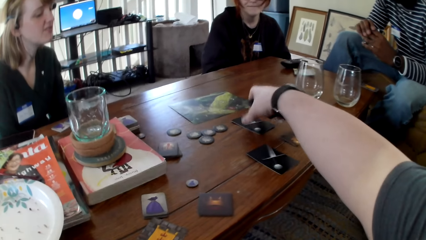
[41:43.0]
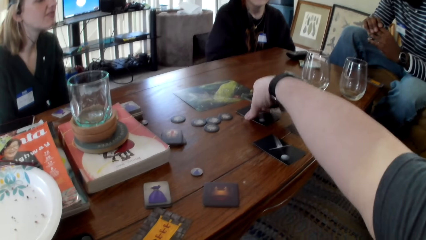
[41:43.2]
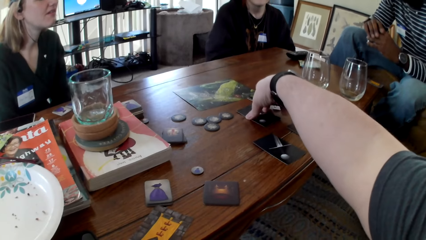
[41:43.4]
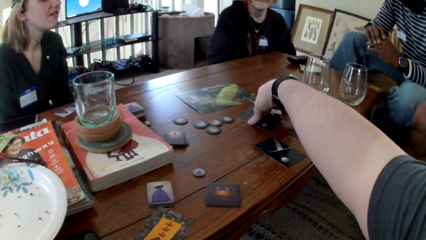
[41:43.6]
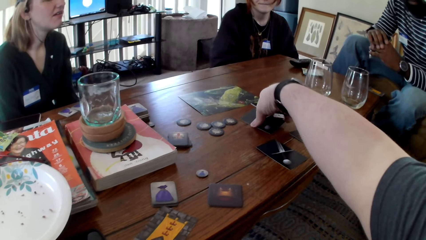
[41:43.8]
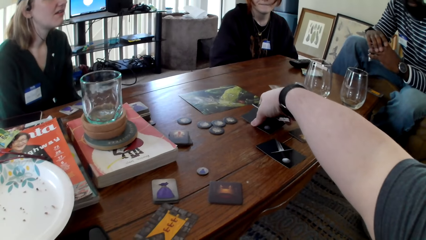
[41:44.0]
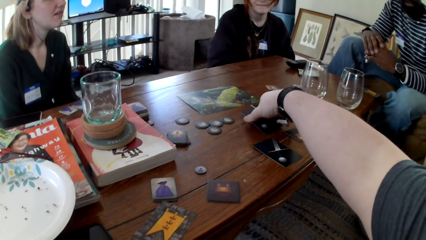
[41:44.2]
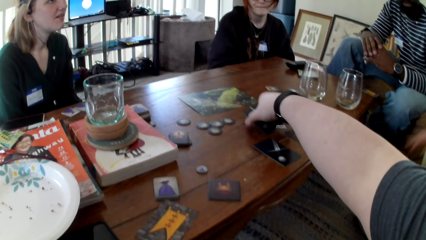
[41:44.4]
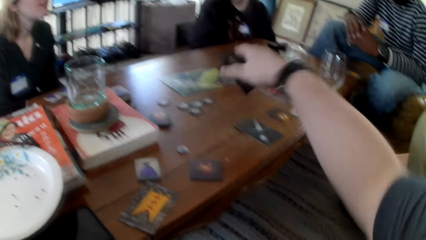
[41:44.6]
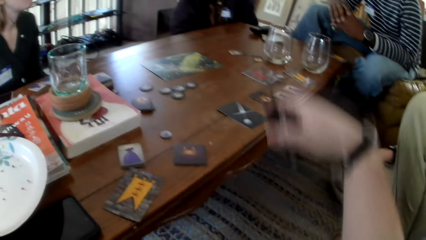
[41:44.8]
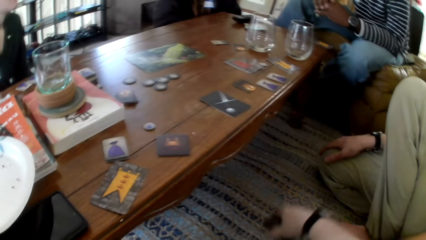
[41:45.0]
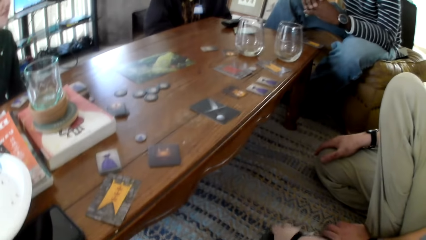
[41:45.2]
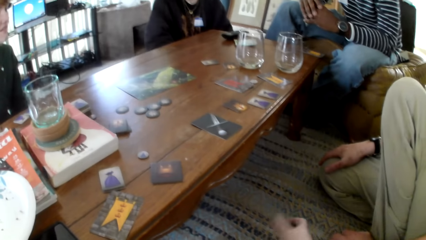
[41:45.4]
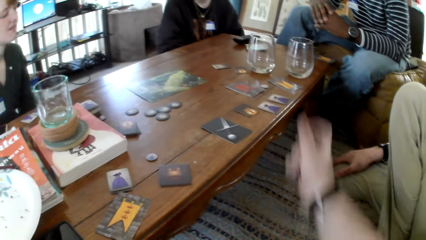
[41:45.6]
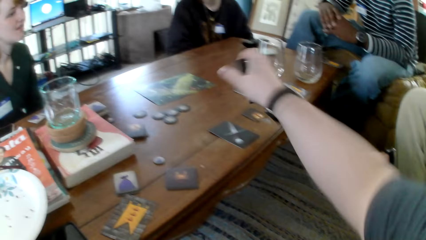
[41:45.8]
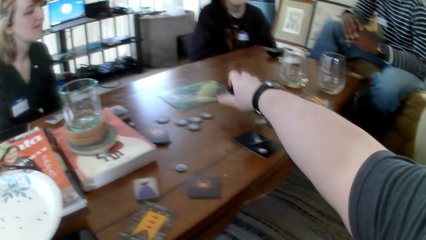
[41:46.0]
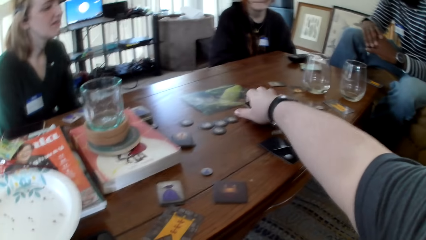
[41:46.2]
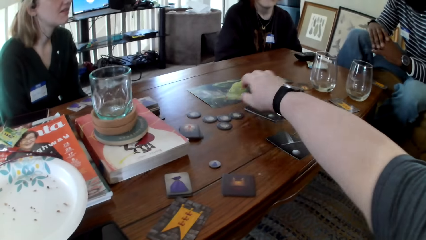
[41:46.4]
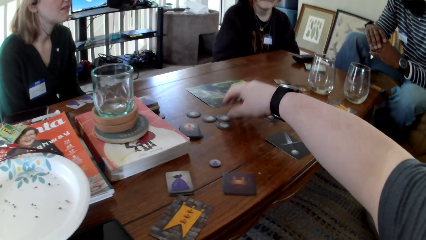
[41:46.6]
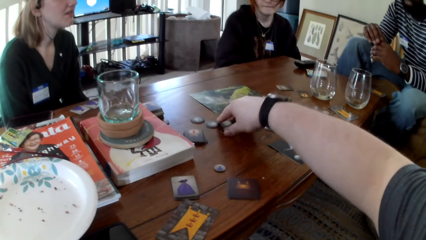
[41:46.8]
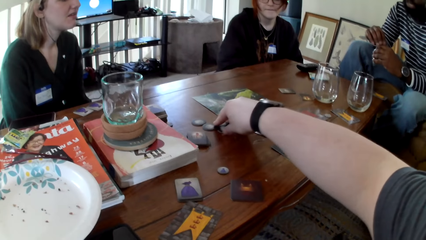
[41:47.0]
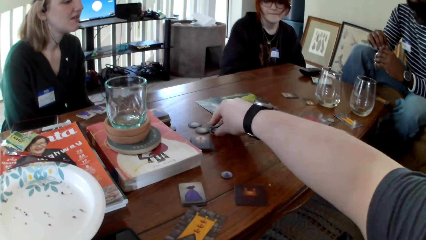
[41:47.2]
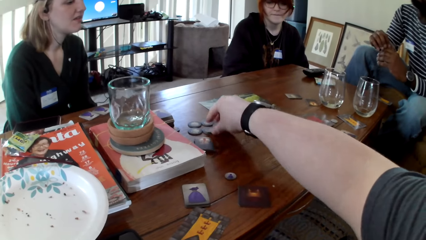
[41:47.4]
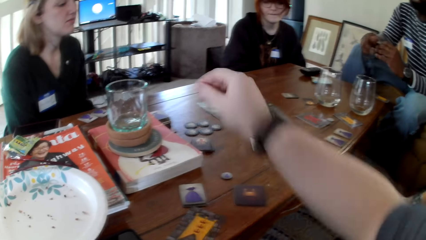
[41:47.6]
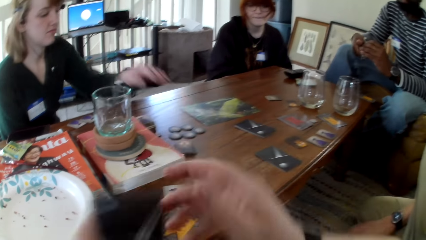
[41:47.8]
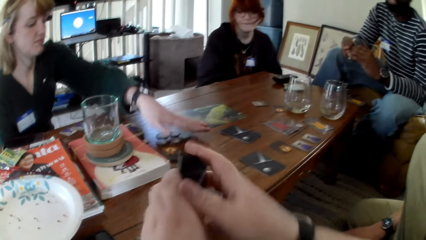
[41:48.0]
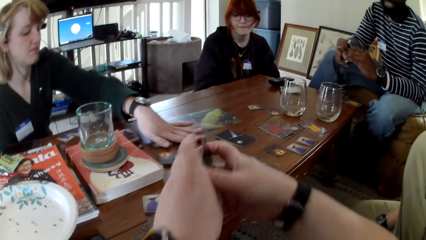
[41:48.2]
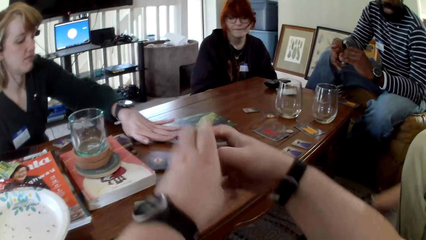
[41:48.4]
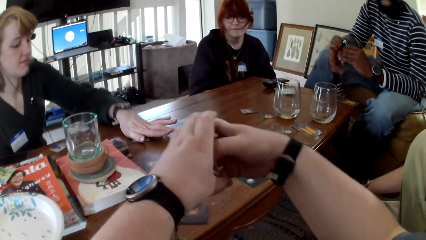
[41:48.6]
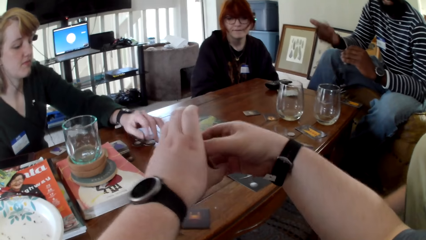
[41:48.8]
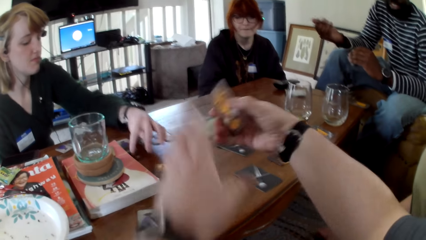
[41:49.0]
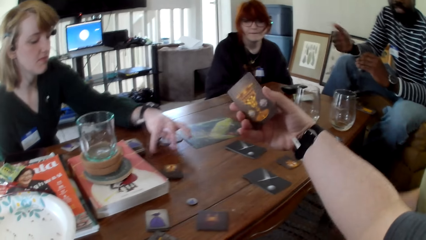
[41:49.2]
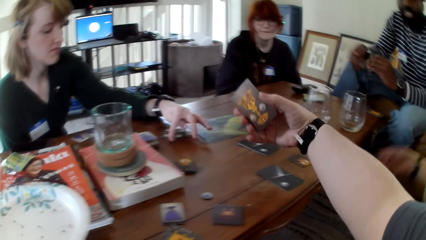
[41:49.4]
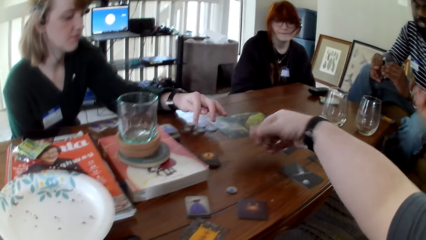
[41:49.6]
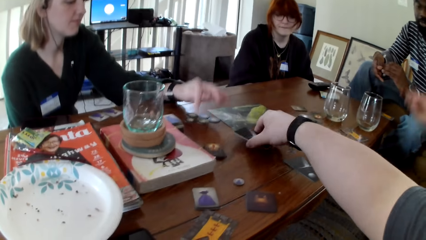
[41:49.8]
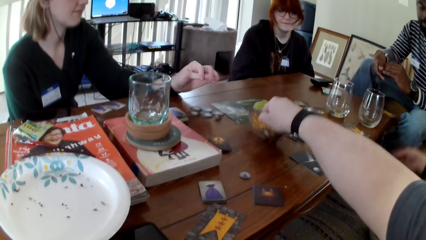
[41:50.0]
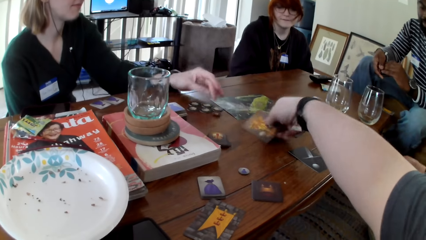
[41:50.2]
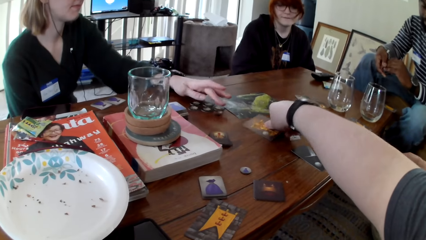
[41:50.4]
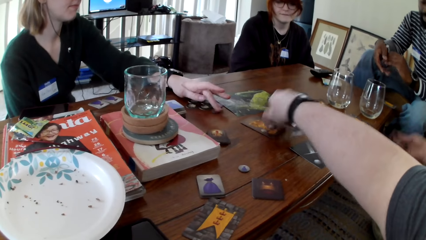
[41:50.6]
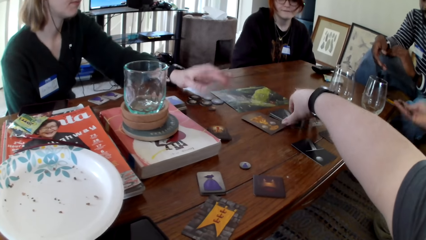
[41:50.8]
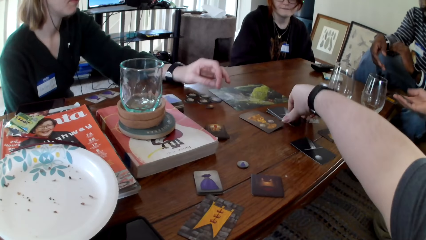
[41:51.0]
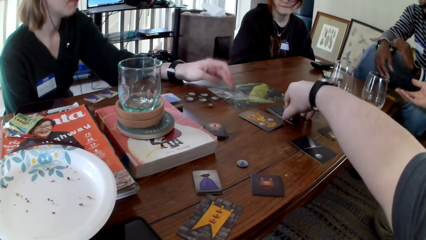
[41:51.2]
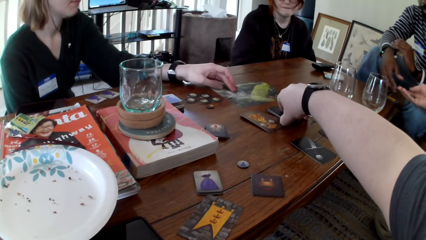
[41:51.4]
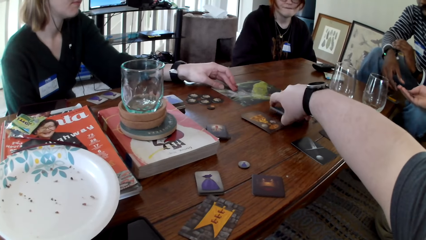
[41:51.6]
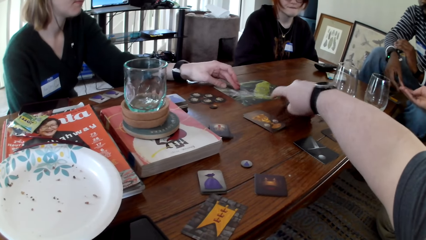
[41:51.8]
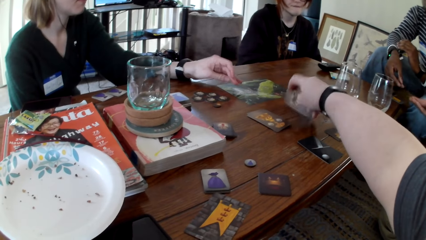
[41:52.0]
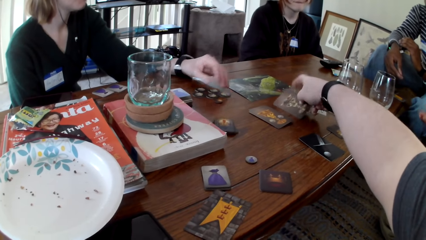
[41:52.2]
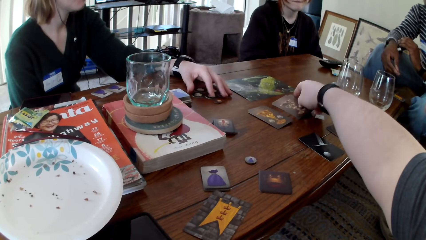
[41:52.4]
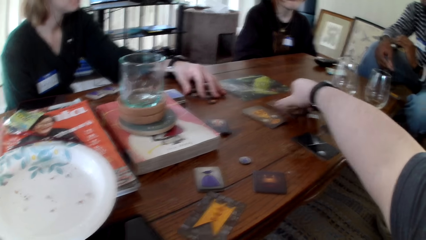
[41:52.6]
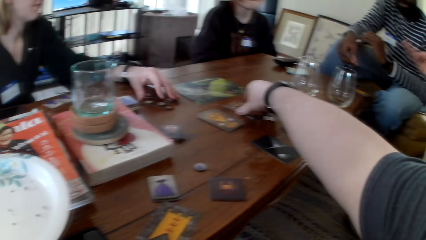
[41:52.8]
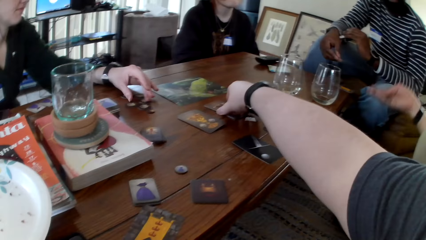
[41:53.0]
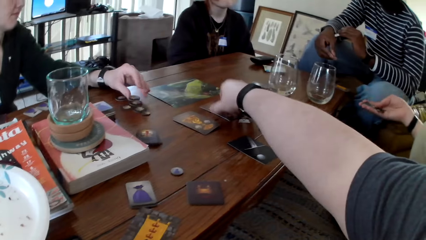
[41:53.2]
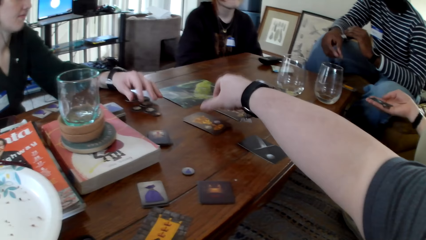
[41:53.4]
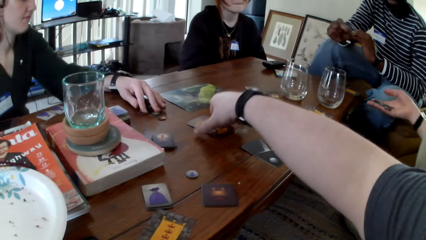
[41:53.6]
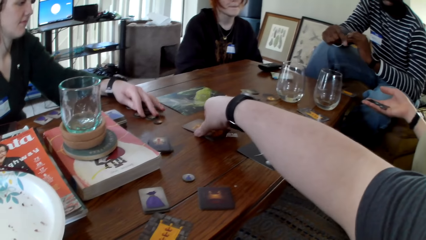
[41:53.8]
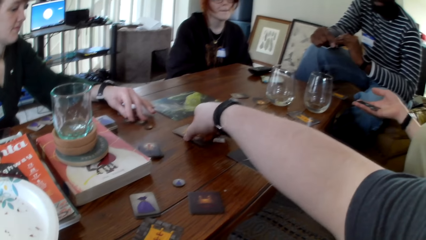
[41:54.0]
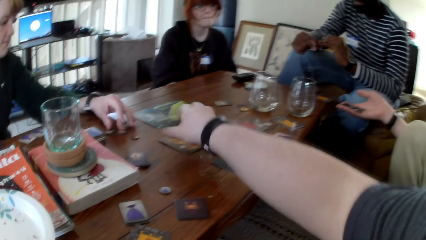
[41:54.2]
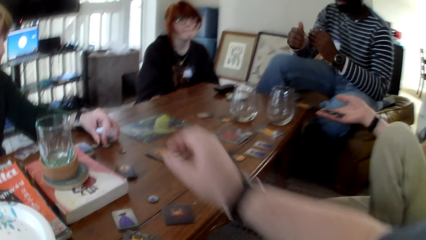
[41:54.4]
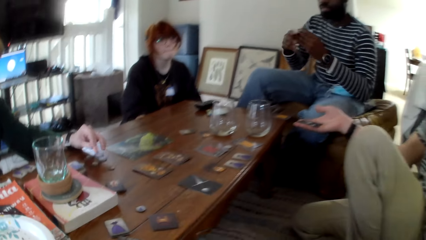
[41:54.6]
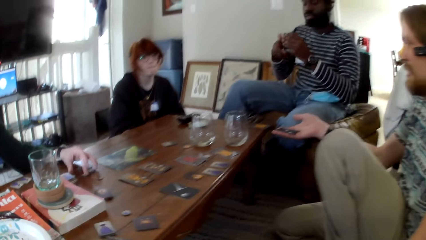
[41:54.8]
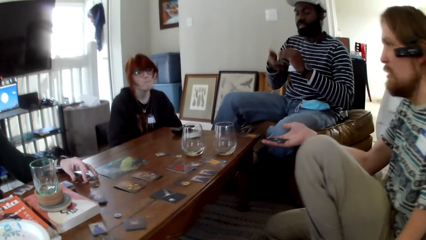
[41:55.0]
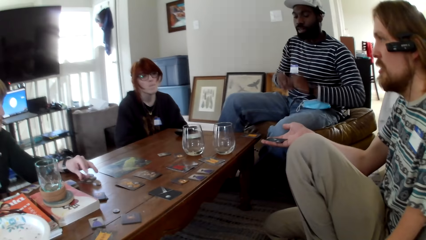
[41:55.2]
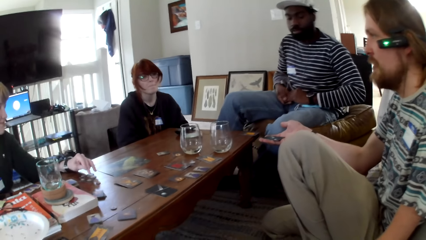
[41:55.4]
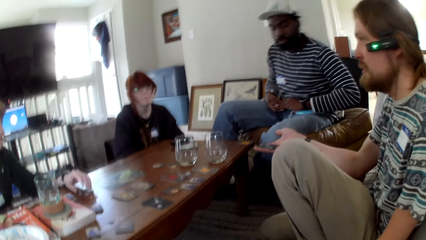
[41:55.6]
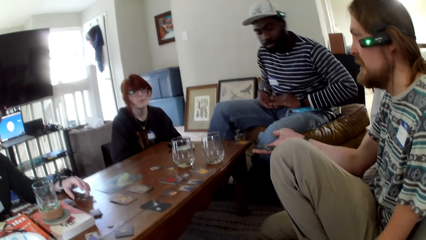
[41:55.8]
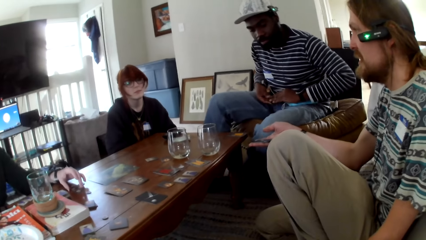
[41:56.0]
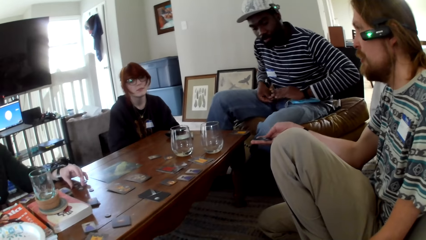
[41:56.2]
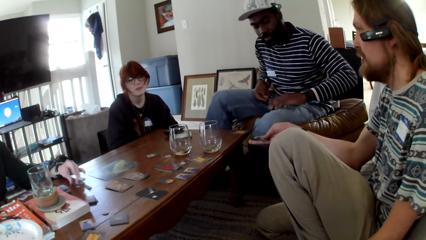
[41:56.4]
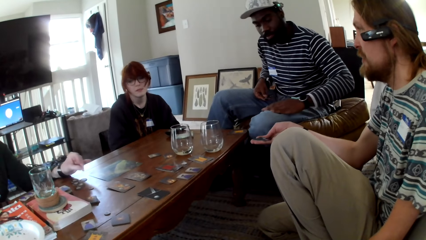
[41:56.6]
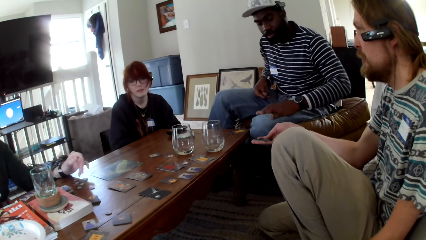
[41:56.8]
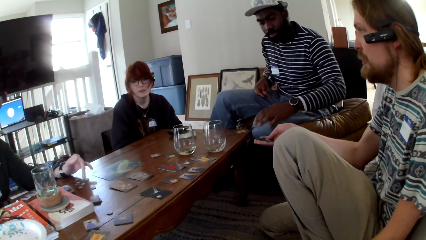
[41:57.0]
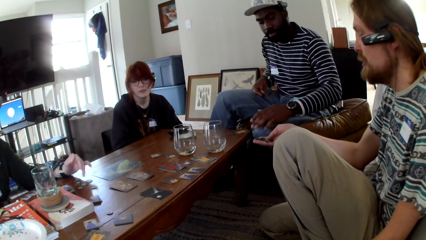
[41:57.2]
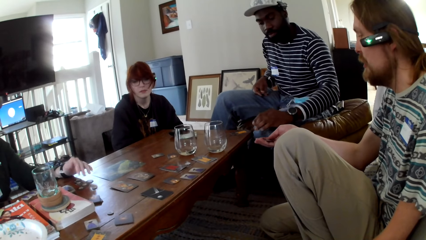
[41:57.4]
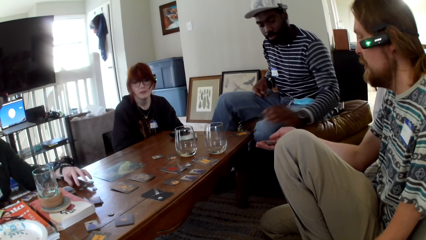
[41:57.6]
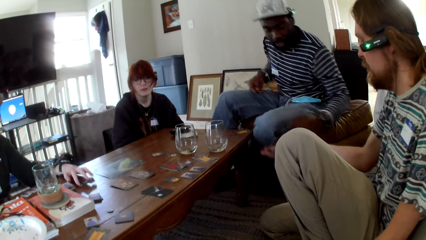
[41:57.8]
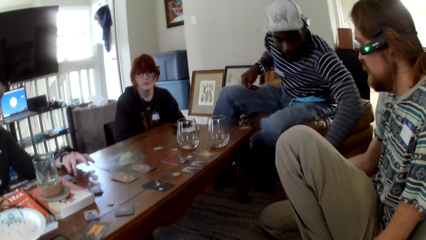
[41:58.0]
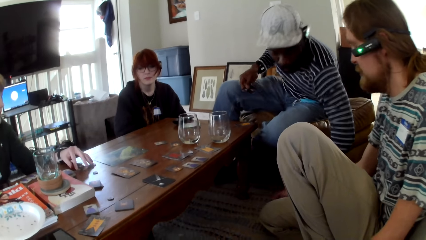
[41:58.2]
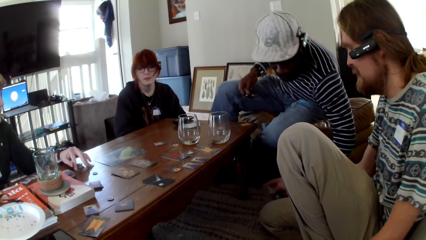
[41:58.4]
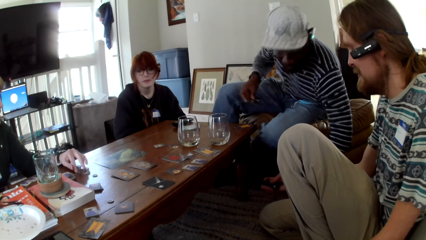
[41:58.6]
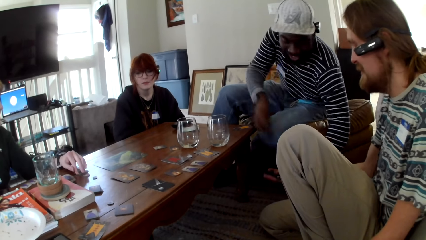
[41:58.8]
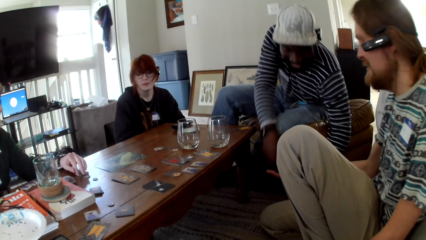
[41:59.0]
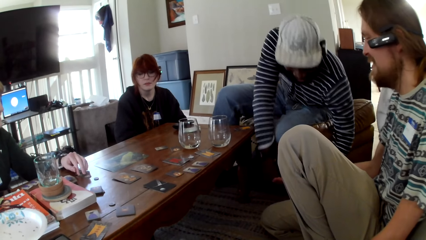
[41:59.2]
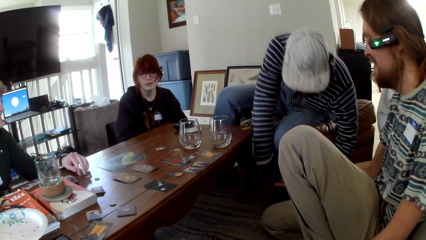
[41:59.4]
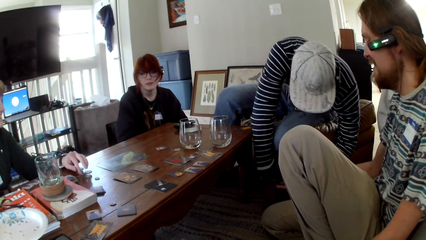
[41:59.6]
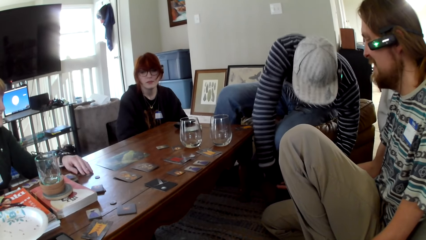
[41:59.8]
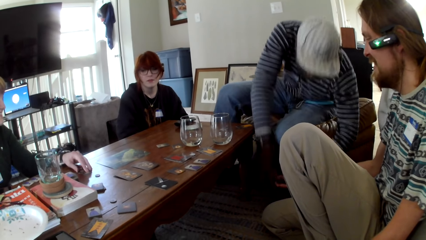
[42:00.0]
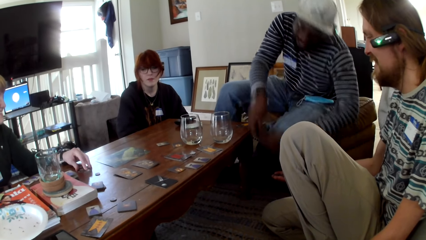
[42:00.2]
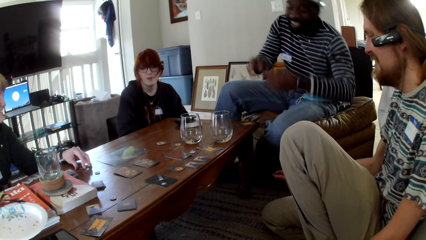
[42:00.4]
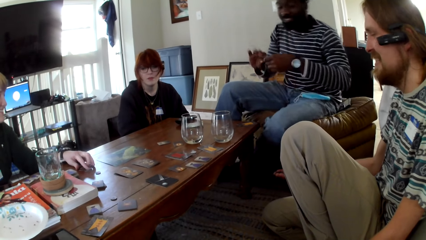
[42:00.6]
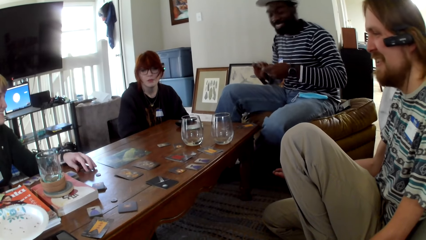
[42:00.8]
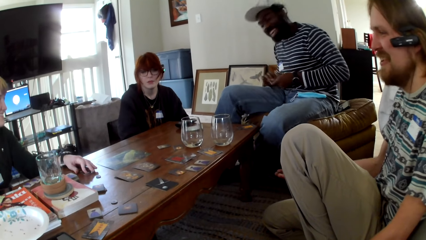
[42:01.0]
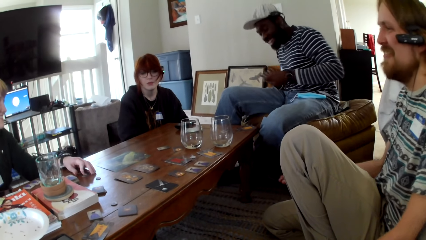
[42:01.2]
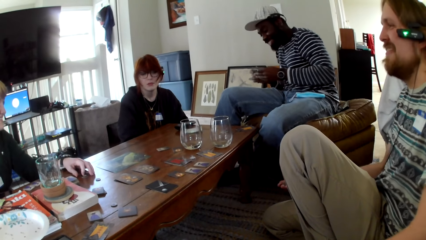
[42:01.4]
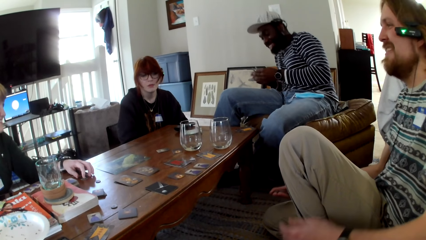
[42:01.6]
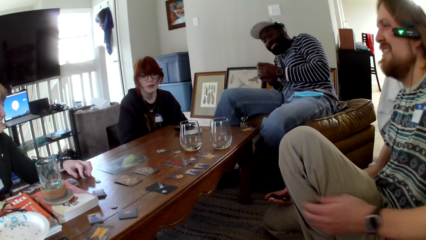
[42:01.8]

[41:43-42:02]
The camera wearer picks a card. They touch the cards. They put the card on the carpet. They put the card on the table. They push the token aside. They switch the cards to the other hand. A woman pulls the tokens. The camera wearer aligns the cards. A person touches the cards. The camera wearer puts the cards on the table. They touch the cards. The woman pulls the tokens. The woman pulls a picture. The camera wearer picks cards, flips the cards and puts the cards on the table. The woman holds the token. A man holds a card. The woman holds the tokens. The person touches the cards. Another person touches the cards. Another man checks the card.
